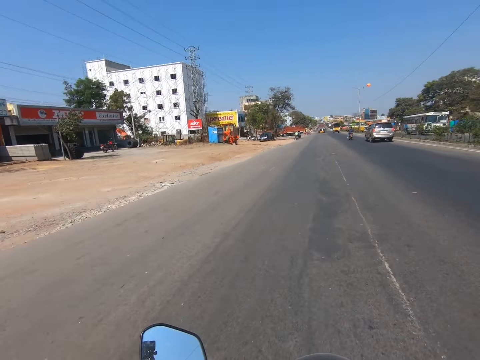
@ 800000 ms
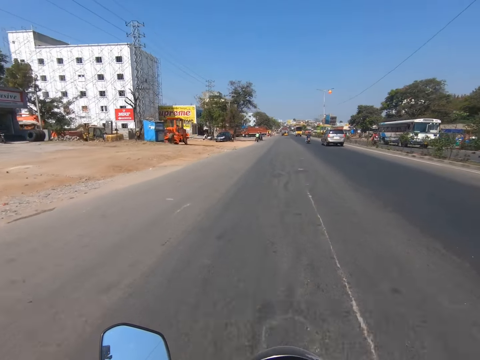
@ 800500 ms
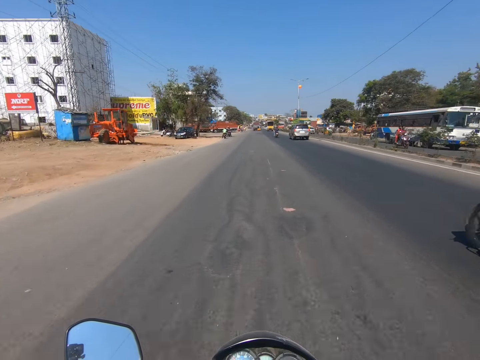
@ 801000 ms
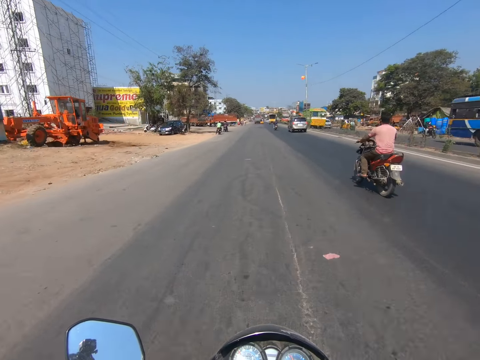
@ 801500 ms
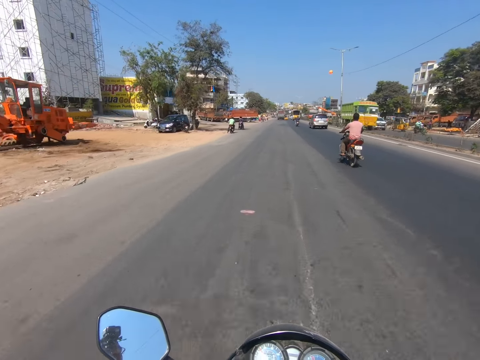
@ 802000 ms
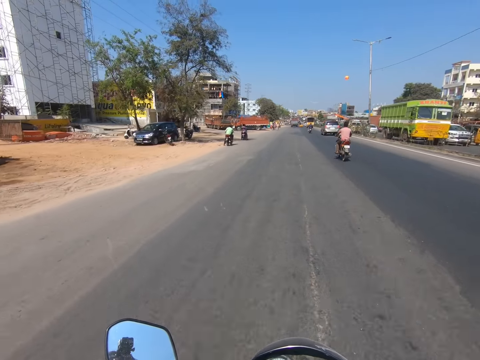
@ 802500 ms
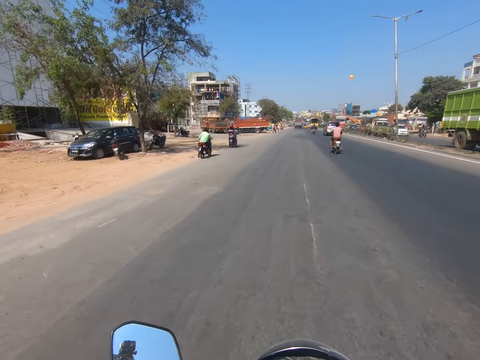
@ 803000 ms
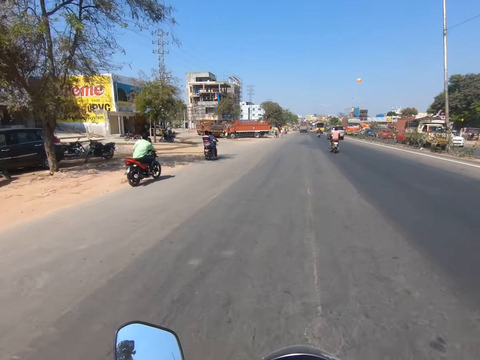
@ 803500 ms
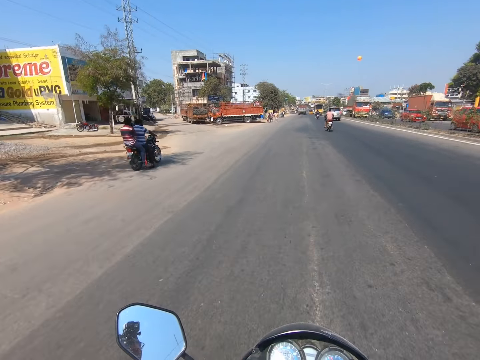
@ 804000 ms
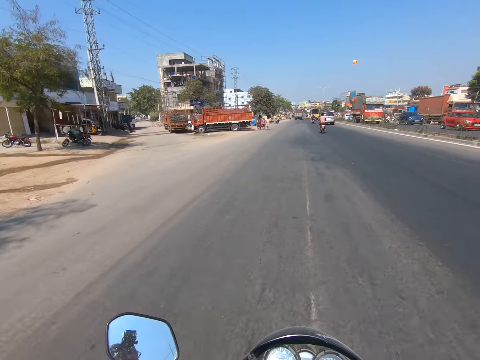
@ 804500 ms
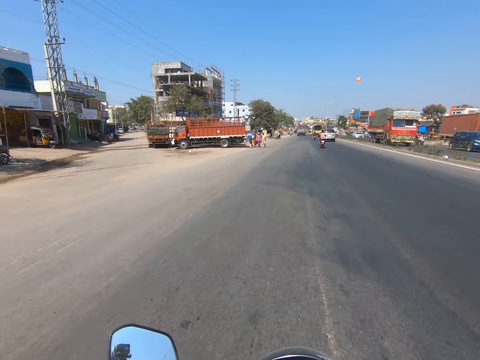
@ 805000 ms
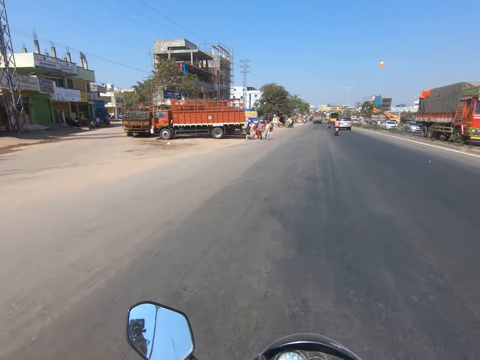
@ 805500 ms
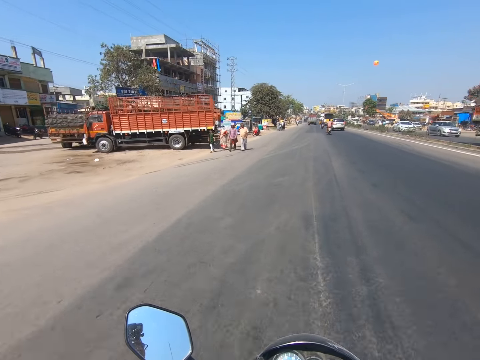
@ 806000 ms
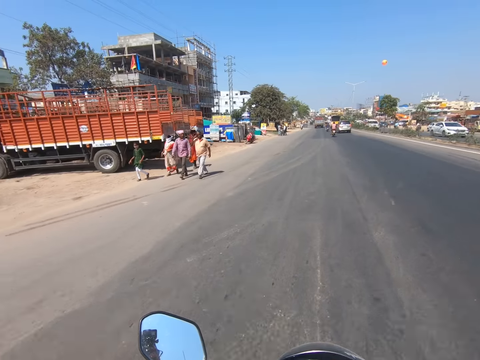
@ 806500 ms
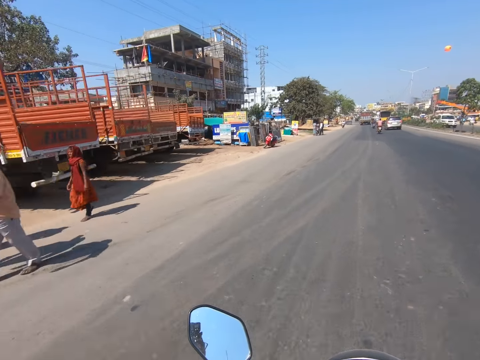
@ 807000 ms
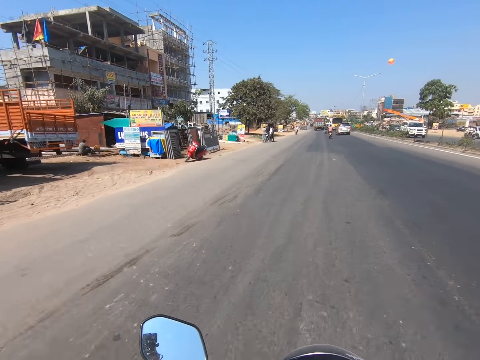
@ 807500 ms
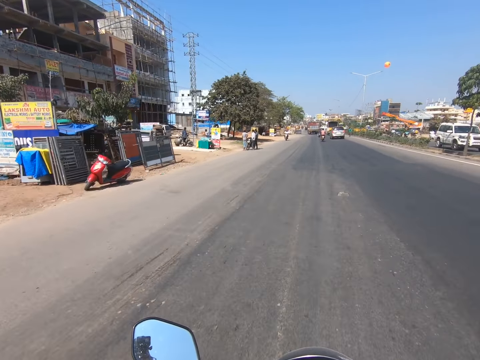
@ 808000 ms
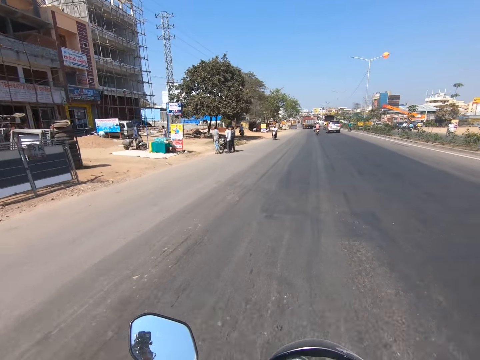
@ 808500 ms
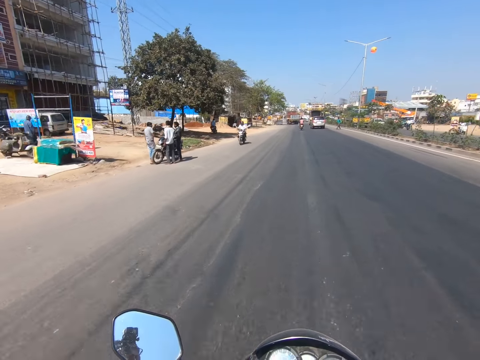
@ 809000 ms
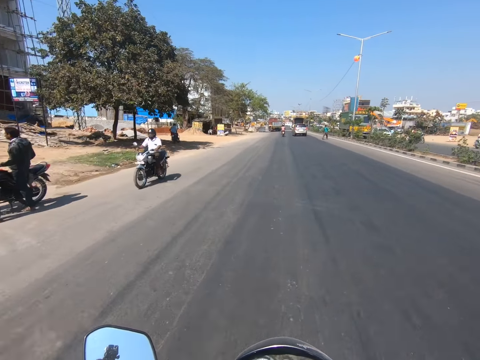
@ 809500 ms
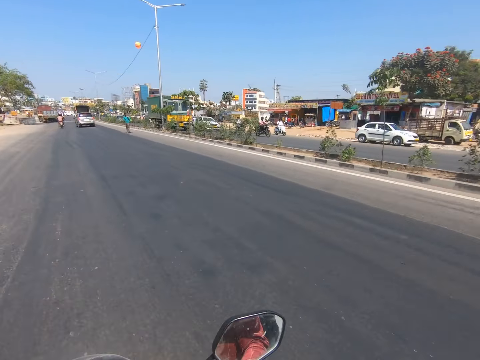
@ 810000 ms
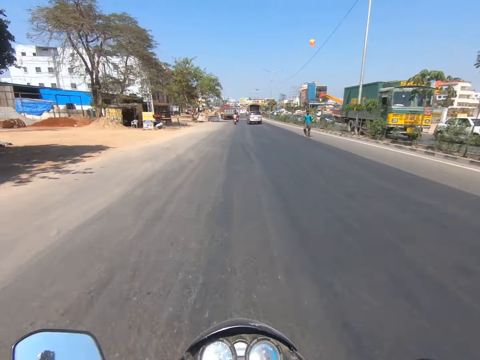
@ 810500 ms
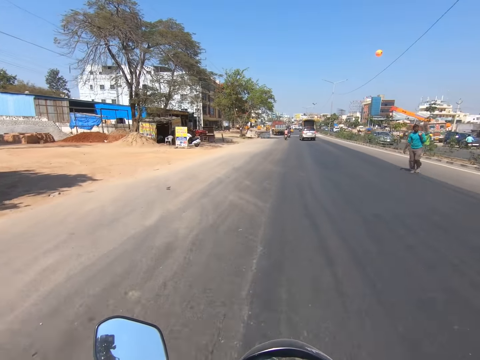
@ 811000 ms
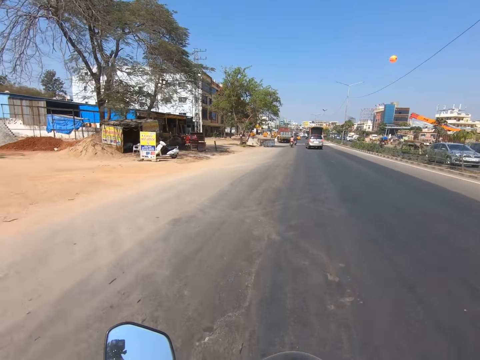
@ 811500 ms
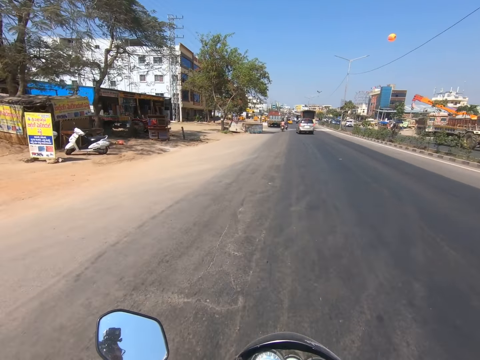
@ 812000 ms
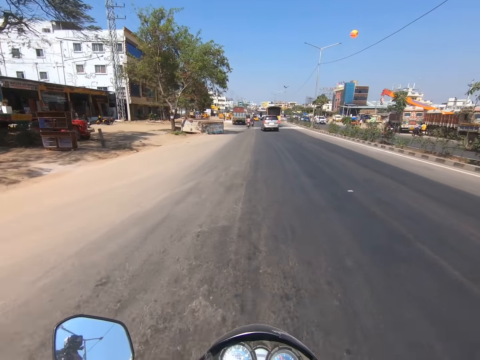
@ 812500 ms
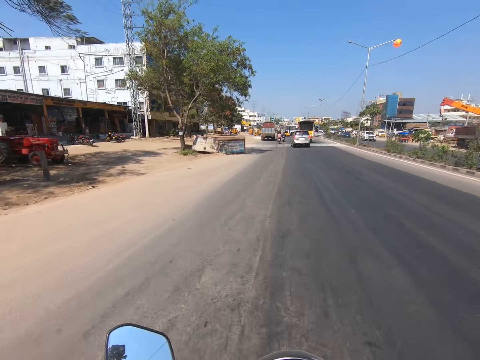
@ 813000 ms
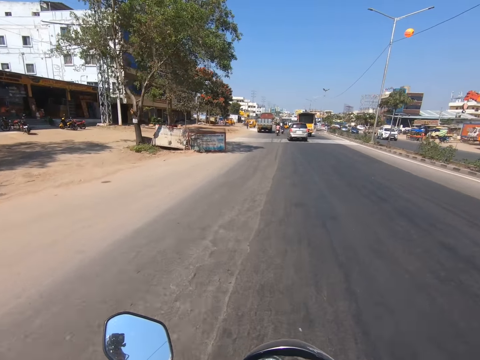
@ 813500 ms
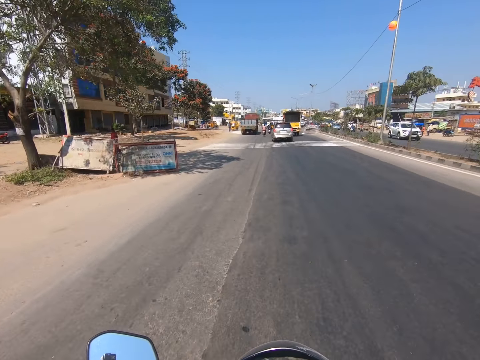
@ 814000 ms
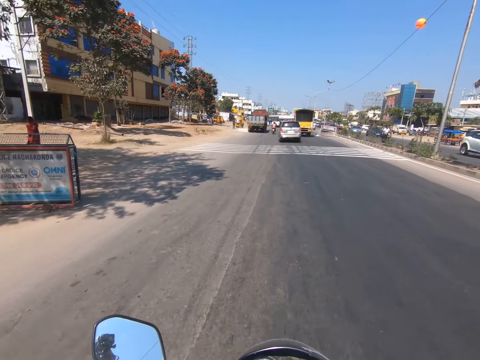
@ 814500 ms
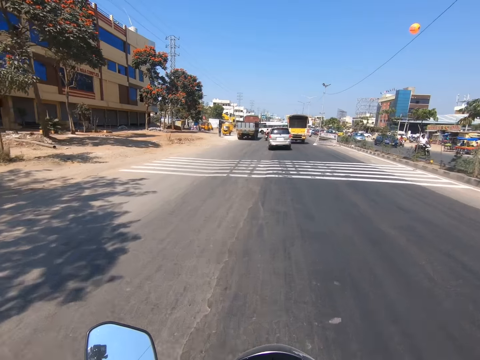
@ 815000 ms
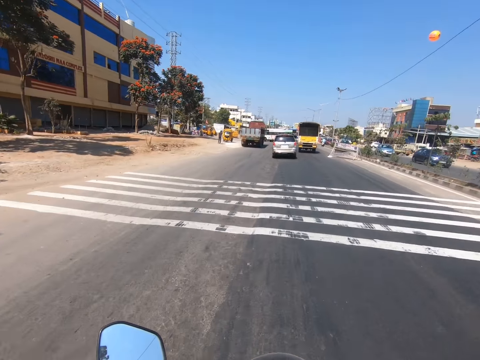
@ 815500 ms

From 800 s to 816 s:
A rider moves past the camera wearer. The camera wearer drives past a girl, a woman, a man and another man. A rider moves past the camera wearer. The camera wearer drives past another man.

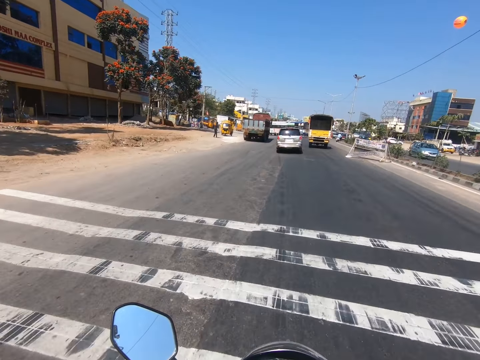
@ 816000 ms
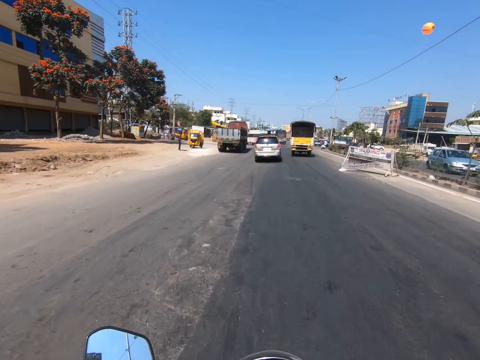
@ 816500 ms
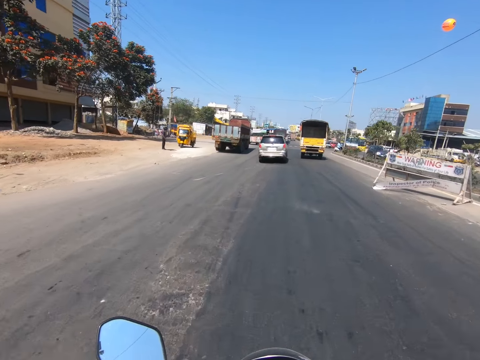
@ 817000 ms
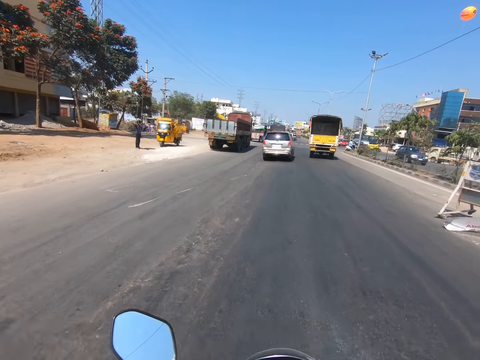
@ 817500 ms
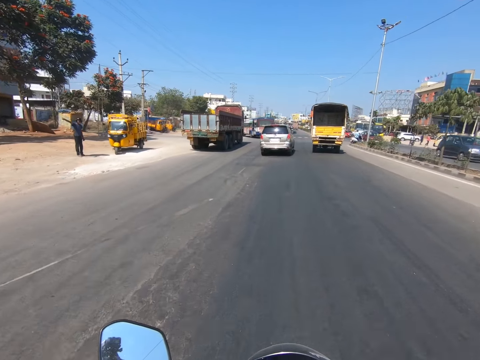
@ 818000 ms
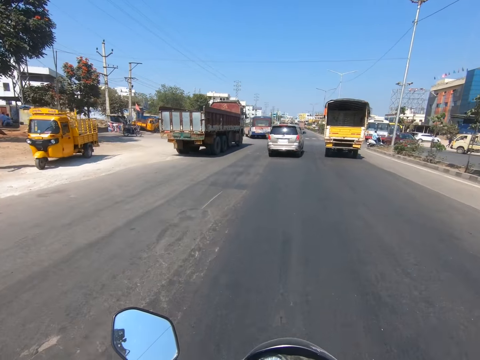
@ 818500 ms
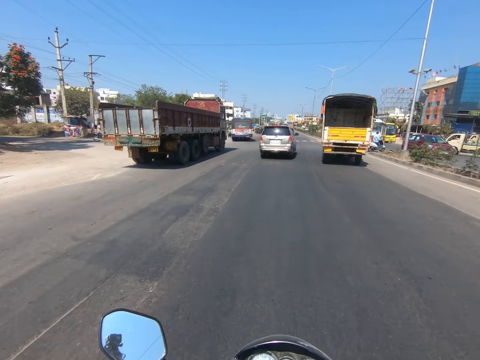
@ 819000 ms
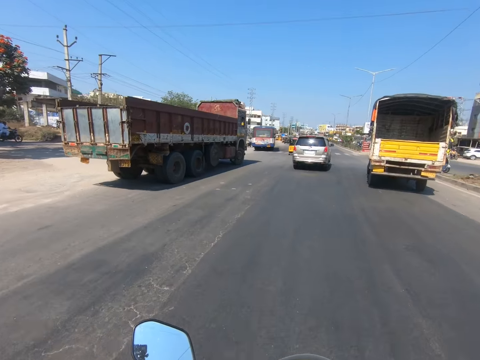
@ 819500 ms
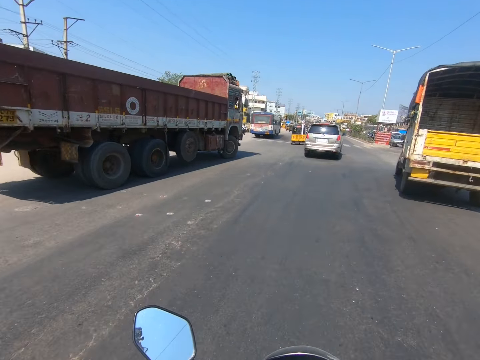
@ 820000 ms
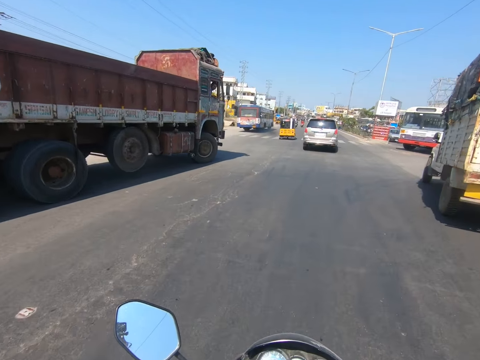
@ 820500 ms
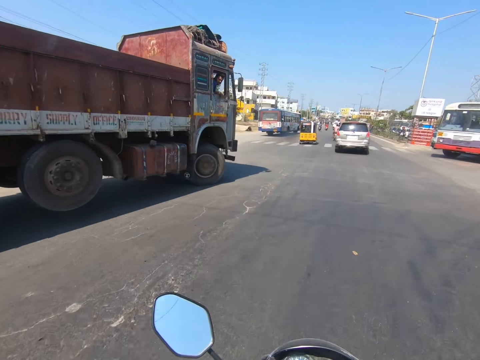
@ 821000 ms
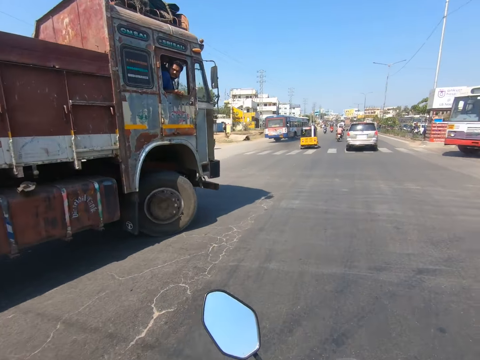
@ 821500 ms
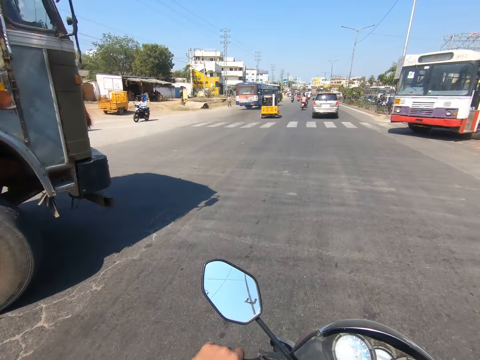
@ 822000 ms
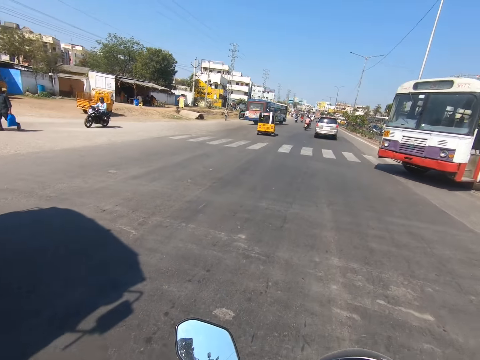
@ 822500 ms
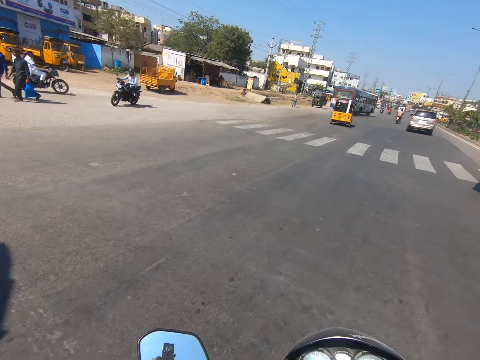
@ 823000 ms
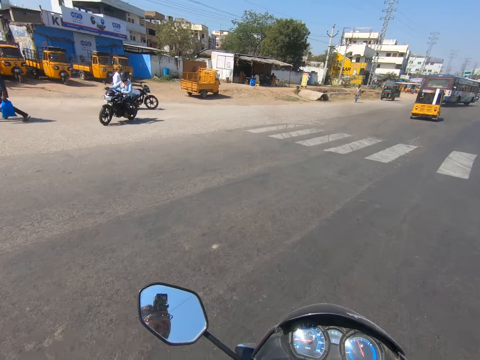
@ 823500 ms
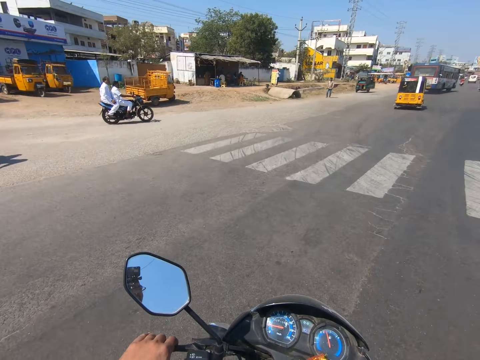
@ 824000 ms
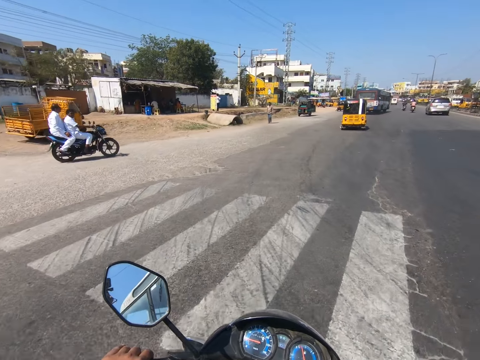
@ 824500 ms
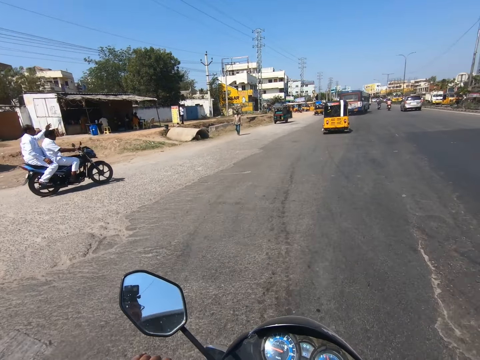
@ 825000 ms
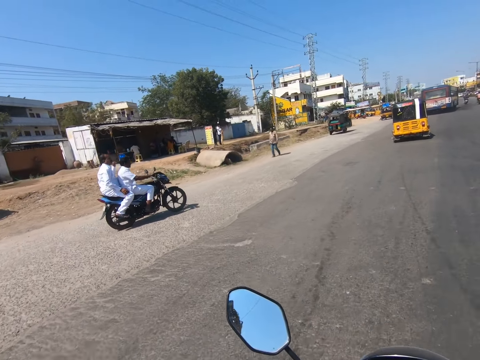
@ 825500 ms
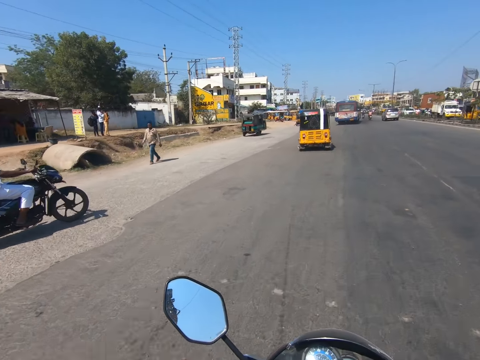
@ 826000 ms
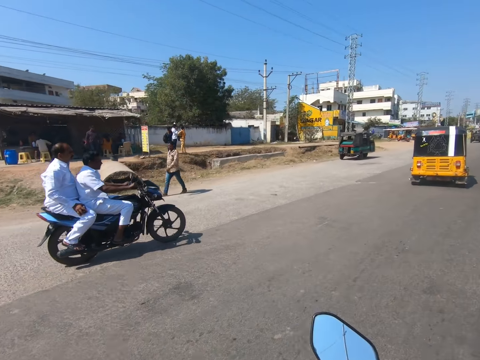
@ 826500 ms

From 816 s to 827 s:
The camera wearer overtakes a lorry. They overtake a truck.
